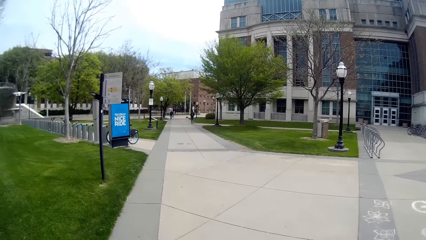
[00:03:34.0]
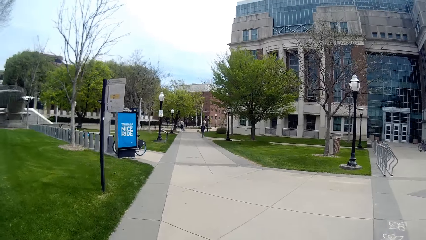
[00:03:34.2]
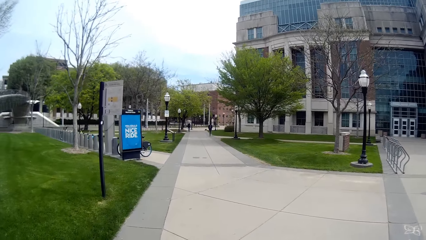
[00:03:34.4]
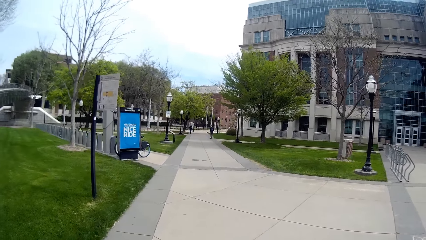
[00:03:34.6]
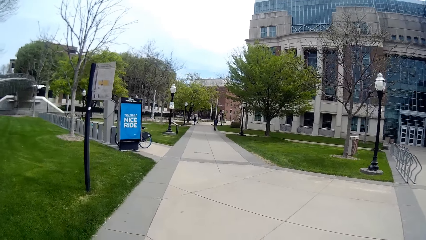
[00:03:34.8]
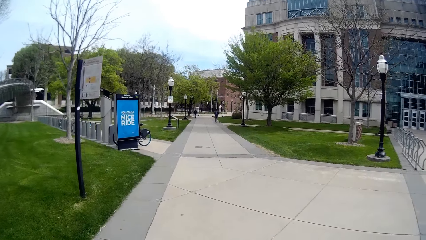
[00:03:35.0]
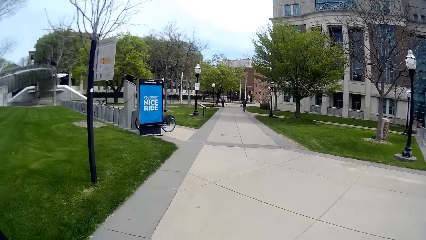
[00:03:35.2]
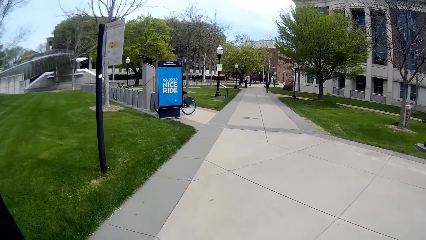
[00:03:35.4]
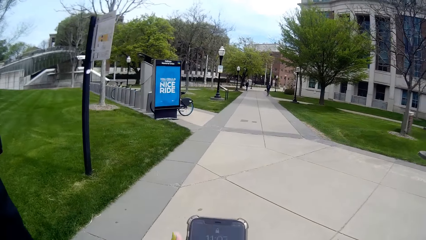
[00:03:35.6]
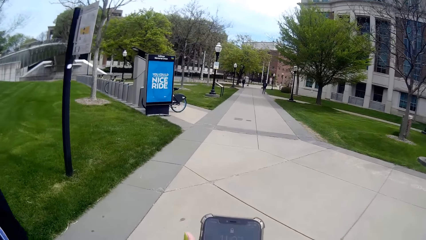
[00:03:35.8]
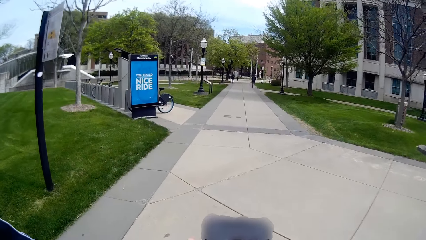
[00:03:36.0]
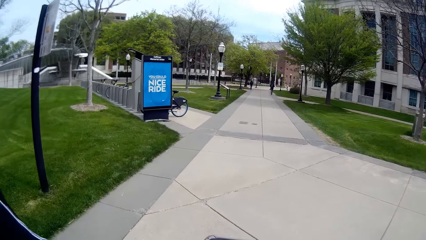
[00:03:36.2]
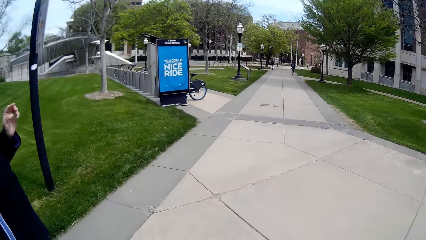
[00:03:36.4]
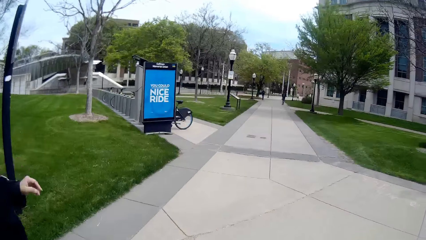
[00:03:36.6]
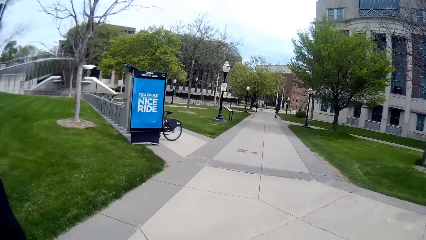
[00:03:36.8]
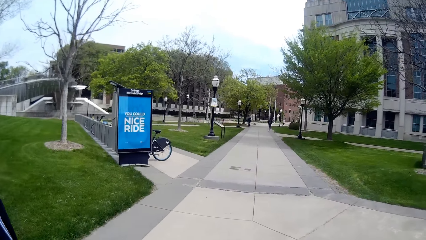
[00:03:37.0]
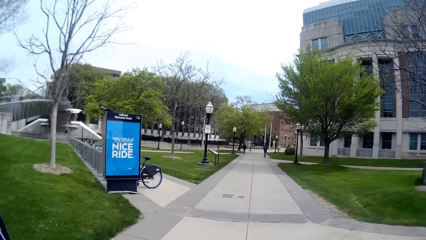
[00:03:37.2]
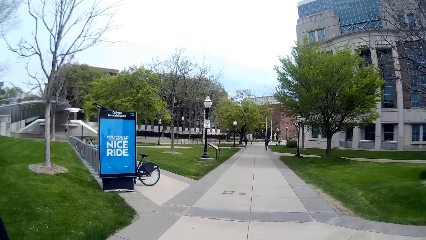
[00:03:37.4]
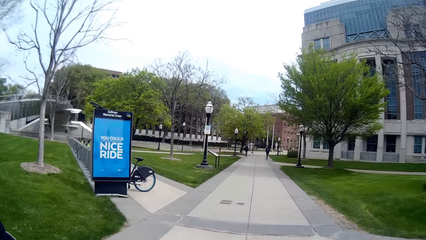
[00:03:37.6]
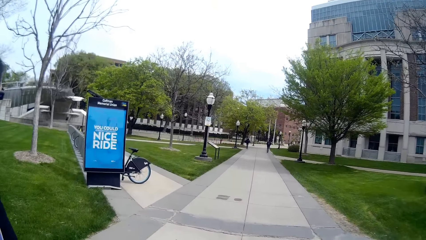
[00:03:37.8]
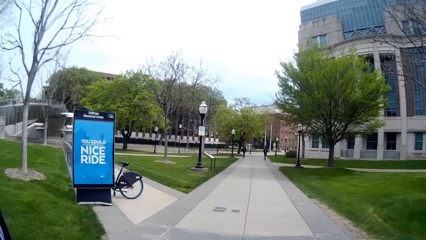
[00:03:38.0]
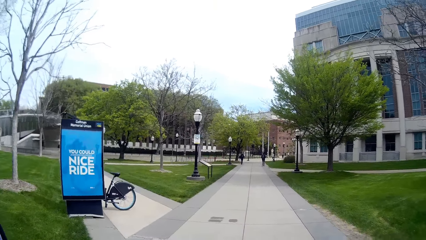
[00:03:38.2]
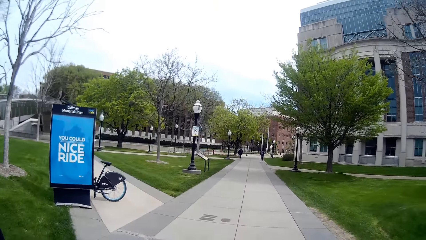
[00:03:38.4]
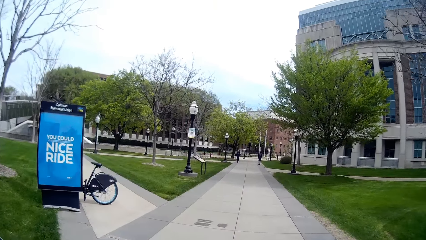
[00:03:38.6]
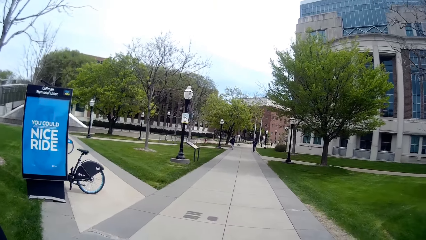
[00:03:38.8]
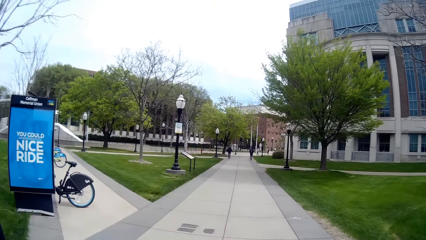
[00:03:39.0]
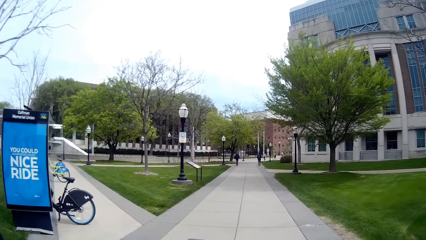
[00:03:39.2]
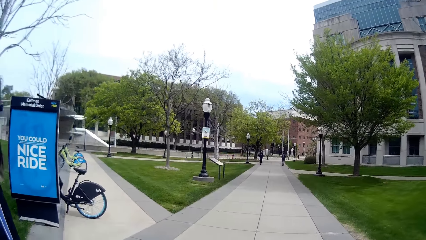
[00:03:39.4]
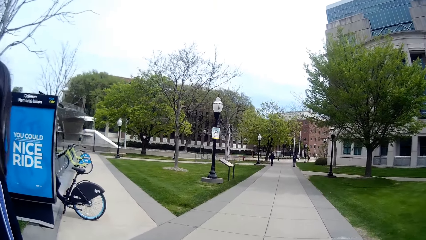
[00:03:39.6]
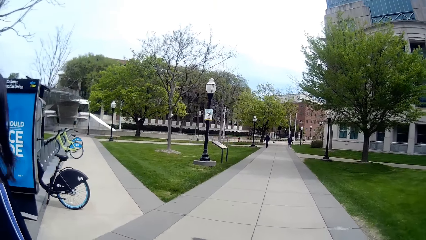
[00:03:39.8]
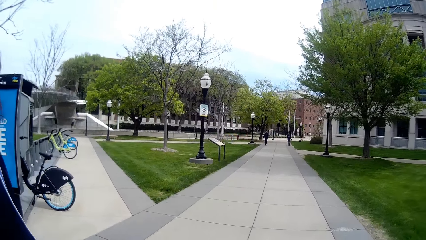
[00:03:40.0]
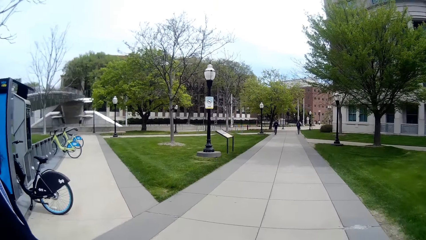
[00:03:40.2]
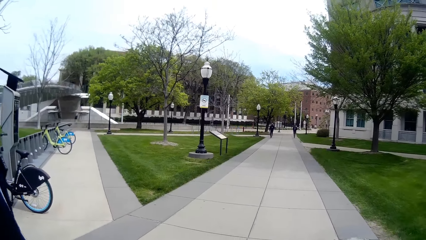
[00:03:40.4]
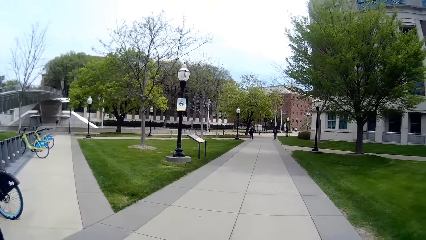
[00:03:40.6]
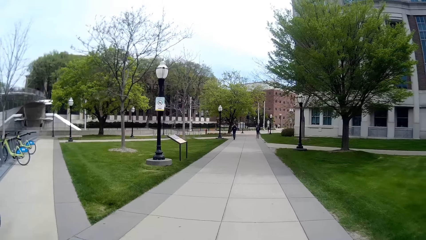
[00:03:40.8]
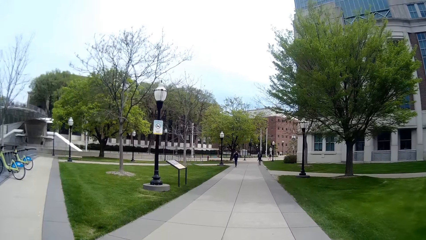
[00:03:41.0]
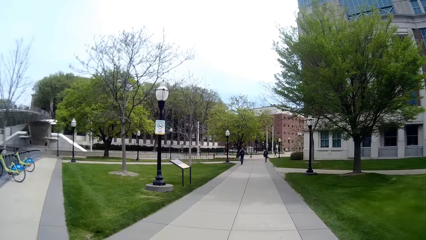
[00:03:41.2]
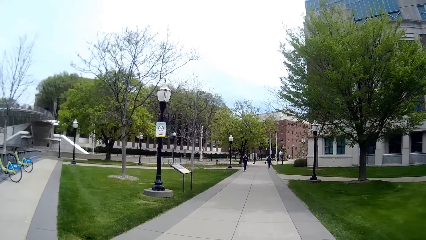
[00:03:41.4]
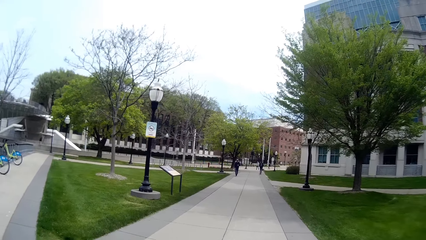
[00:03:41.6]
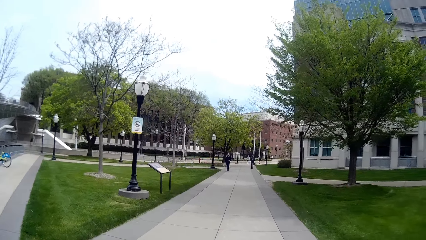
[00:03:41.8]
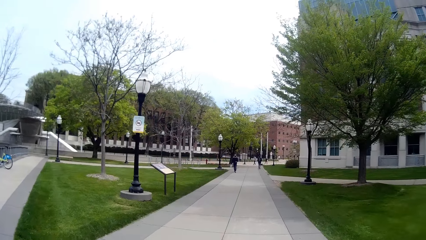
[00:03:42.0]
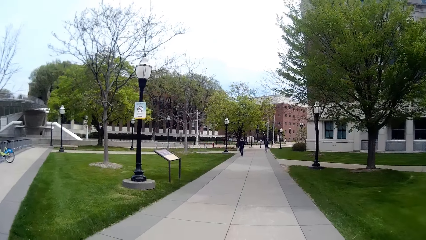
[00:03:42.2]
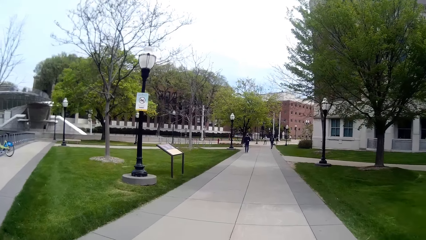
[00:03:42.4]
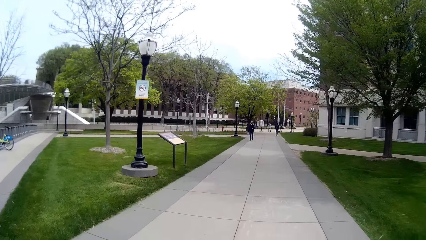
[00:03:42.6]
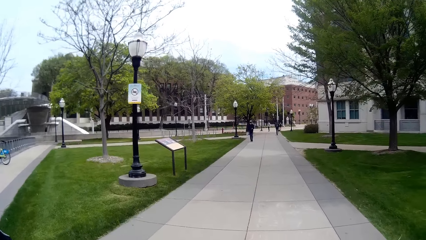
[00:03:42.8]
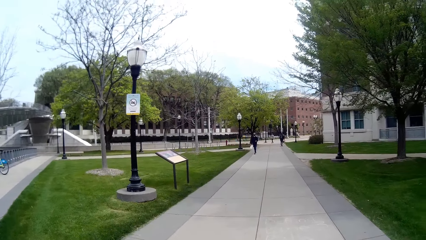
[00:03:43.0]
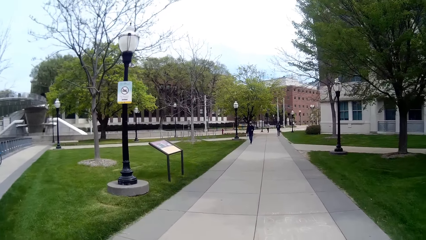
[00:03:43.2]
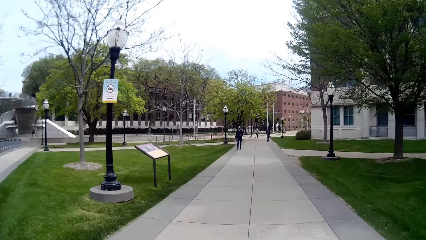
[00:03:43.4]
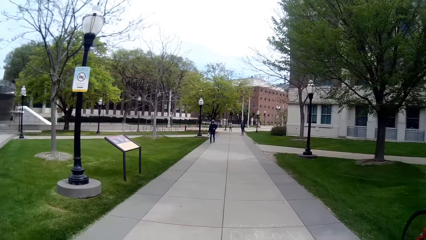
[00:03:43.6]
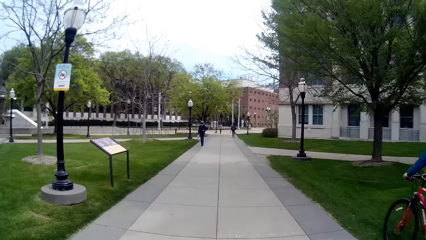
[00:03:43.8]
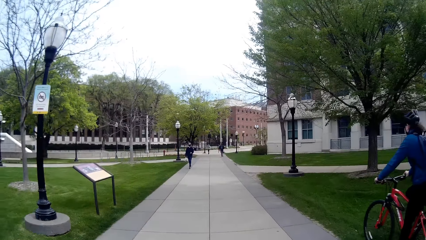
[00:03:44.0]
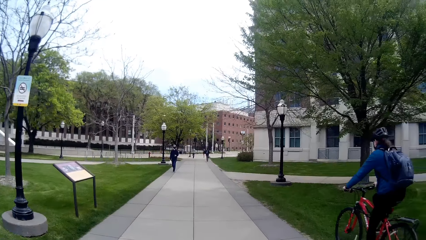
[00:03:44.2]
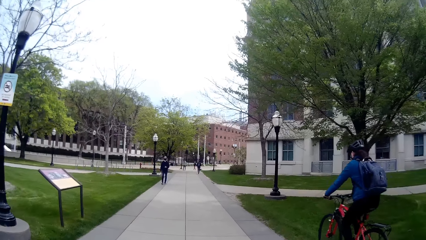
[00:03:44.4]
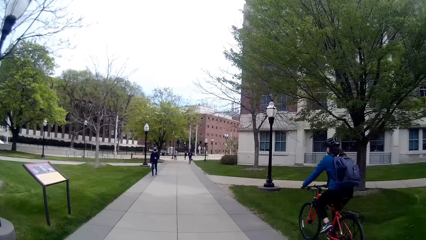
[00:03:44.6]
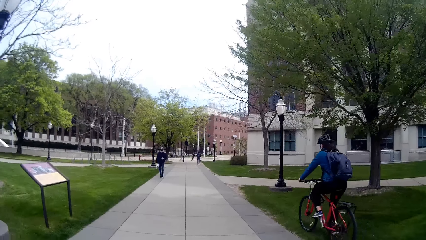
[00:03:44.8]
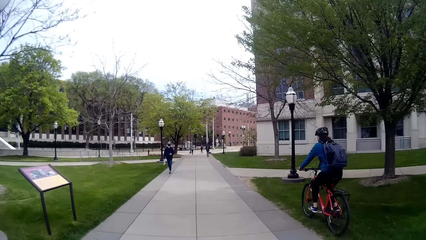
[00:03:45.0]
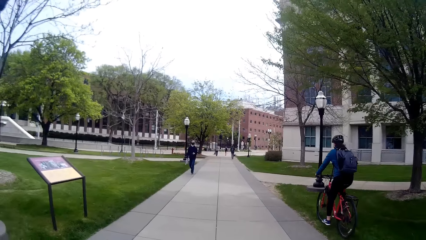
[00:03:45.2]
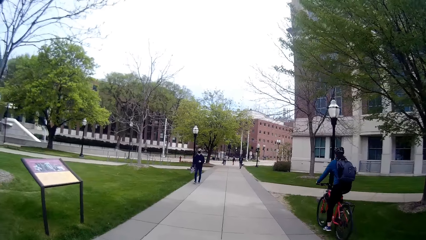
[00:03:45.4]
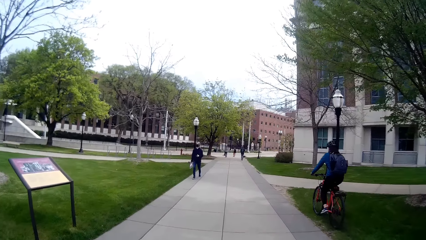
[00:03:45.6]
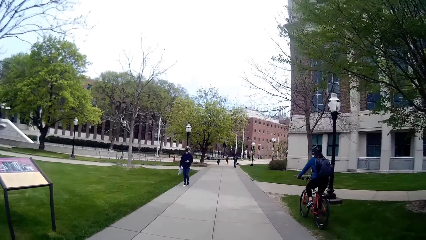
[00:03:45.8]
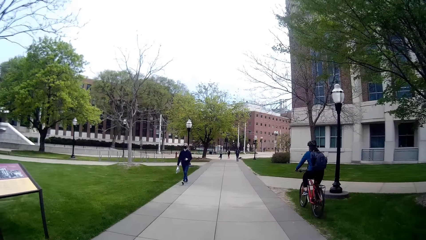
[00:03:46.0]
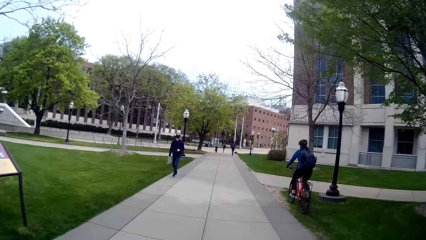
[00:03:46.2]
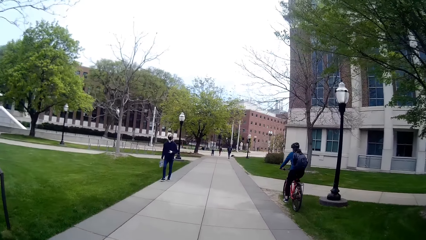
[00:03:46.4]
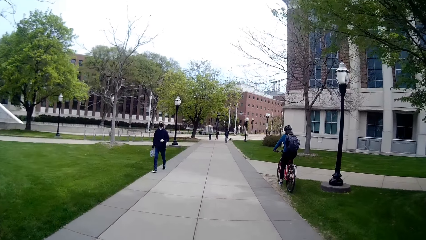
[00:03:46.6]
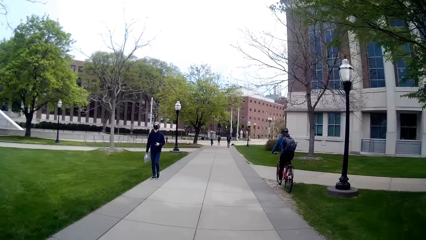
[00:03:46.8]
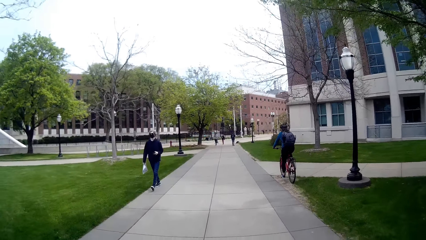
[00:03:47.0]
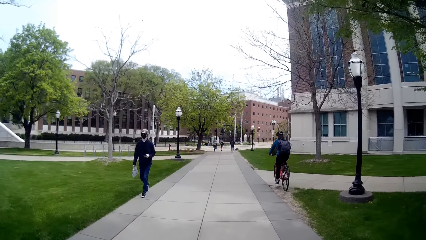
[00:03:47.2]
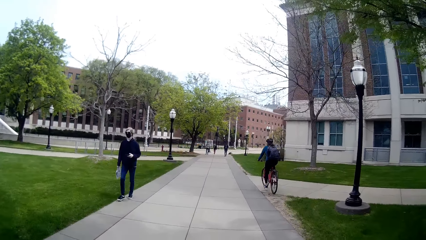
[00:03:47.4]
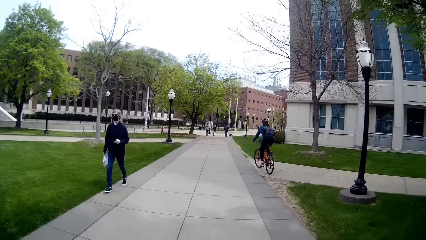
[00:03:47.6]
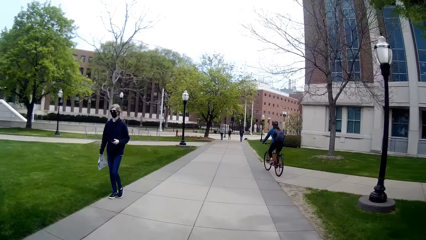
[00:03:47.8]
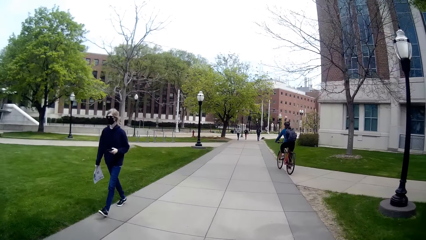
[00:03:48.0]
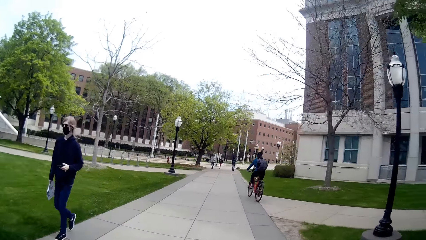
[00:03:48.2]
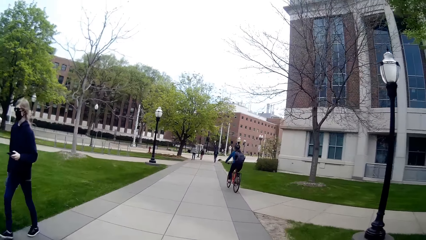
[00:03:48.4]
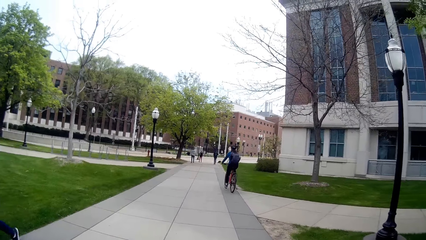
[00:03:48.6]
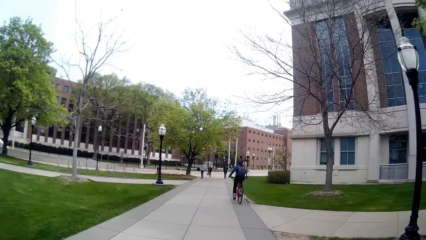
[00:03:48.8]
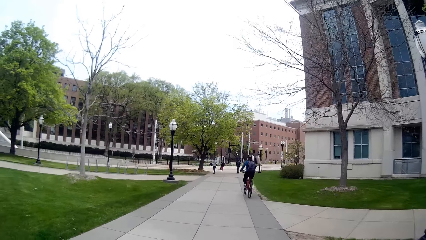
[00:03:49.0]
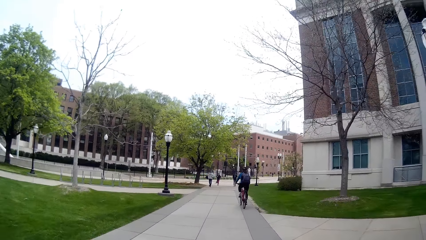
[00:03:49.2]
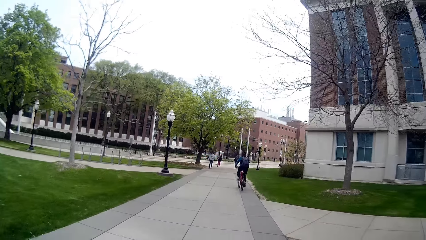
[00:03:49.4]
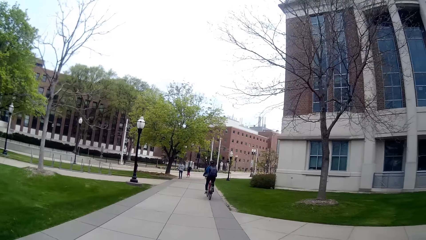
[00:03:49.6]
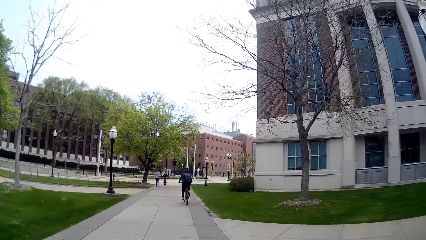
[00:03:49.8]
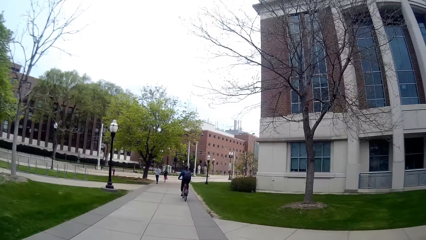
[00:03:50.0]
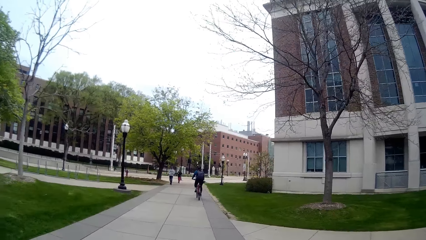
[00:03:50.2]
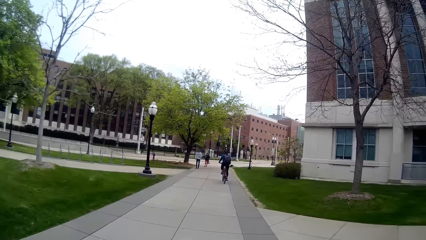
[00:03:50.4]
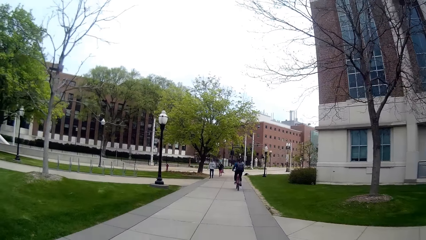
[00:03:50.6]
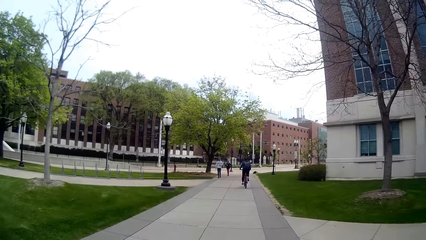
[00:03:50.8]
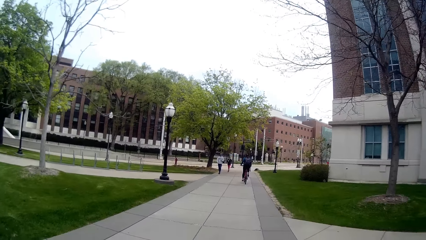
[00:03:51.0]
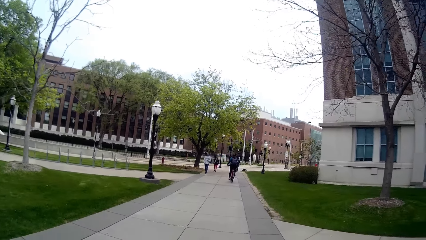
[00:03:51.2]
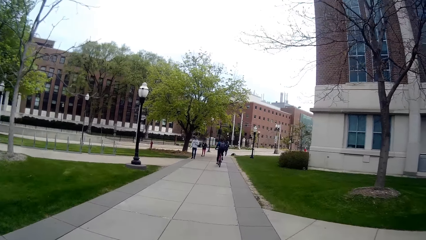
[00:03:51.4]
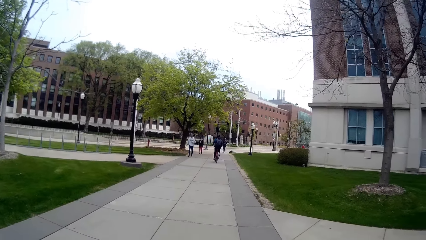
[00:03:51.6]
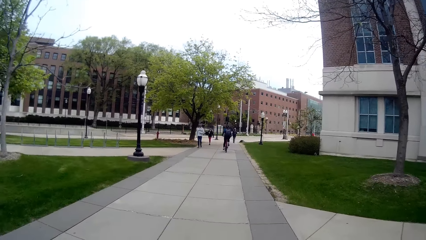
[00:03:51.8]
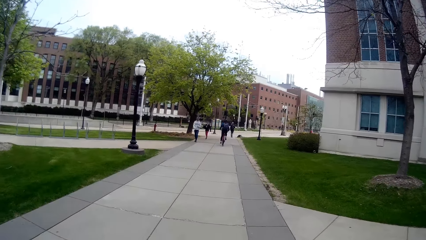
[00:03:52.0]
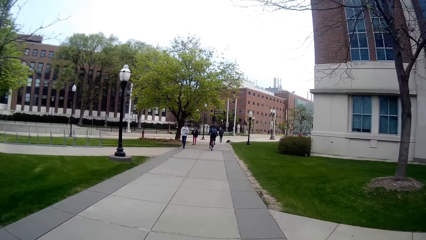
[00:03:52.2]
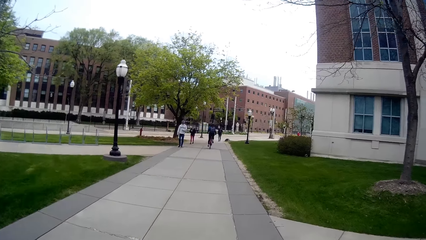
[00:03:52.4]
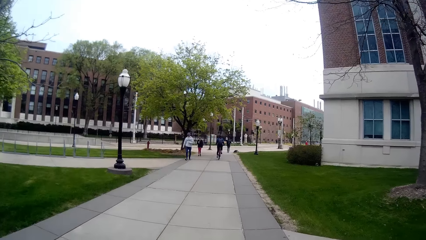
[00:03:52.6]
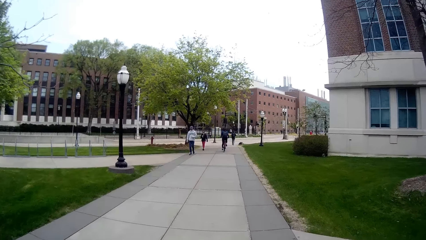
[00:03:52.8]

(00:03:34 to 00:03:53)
The camera wearer presses the phone with both hands. A man rides past the camera wearer. A woman walks past the camera wearer.
